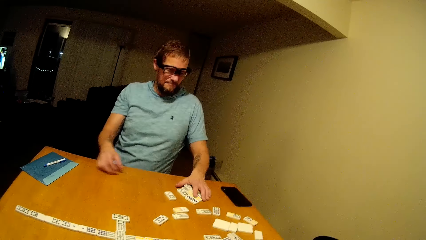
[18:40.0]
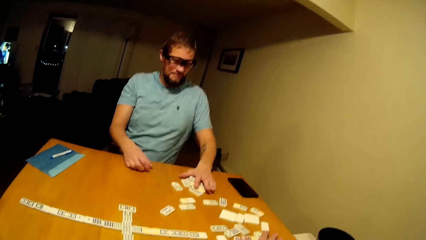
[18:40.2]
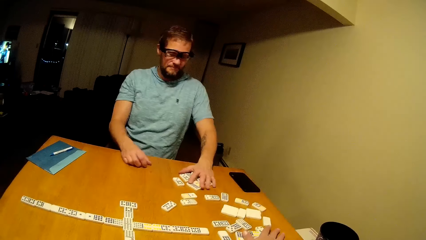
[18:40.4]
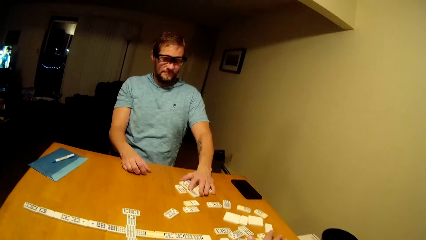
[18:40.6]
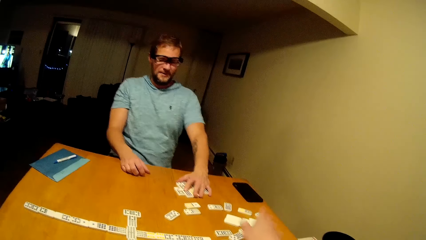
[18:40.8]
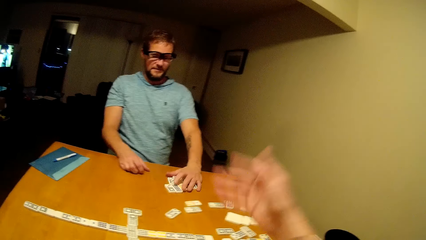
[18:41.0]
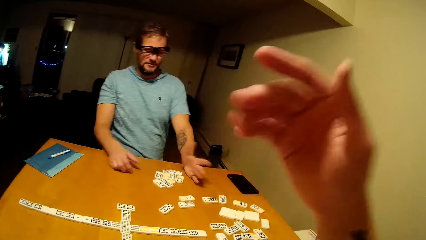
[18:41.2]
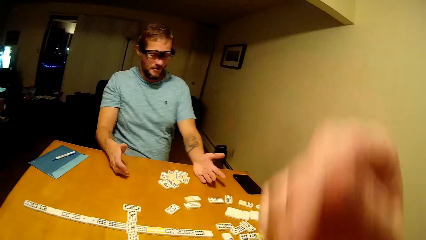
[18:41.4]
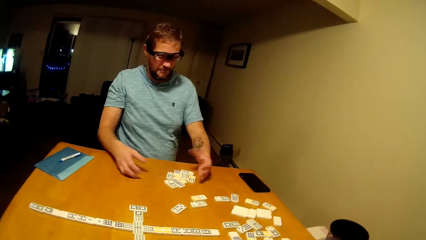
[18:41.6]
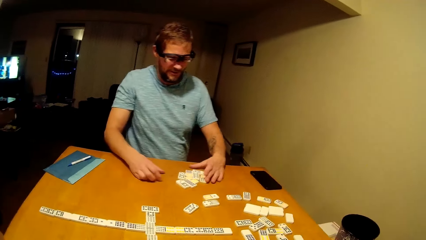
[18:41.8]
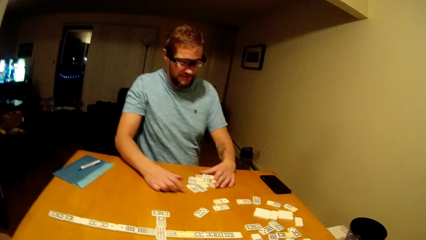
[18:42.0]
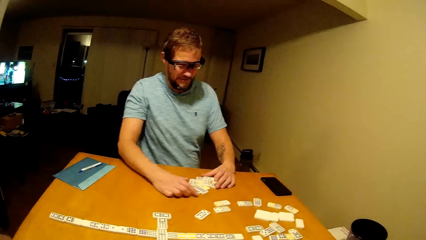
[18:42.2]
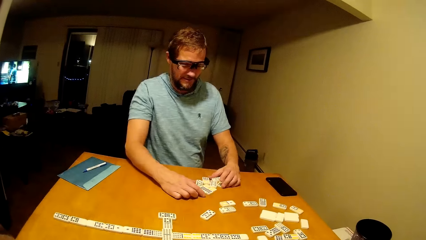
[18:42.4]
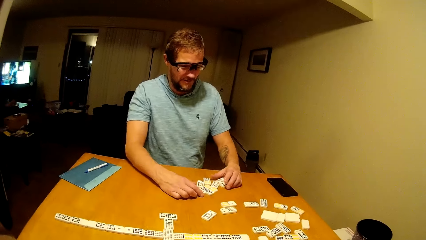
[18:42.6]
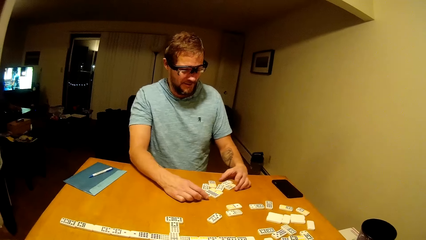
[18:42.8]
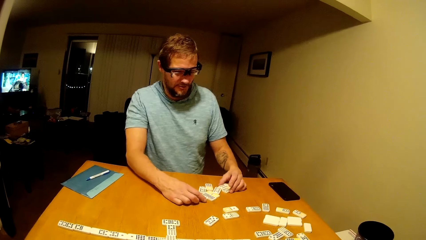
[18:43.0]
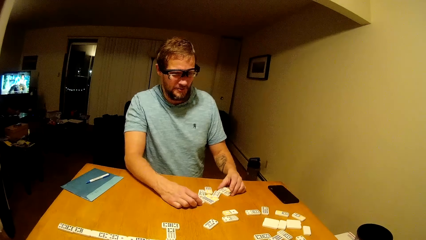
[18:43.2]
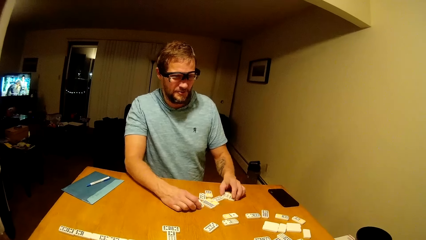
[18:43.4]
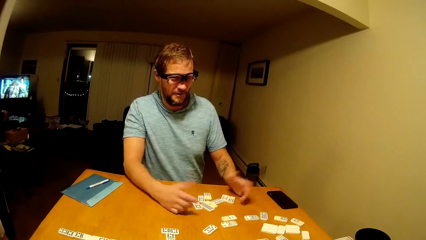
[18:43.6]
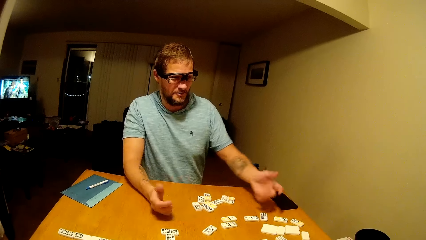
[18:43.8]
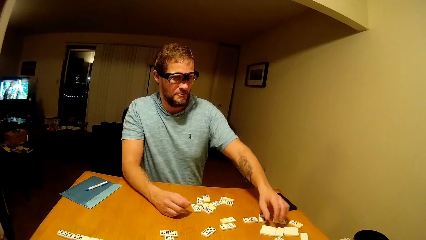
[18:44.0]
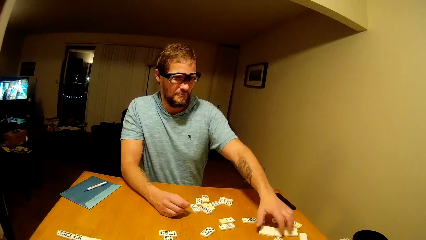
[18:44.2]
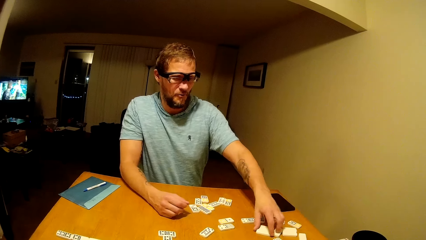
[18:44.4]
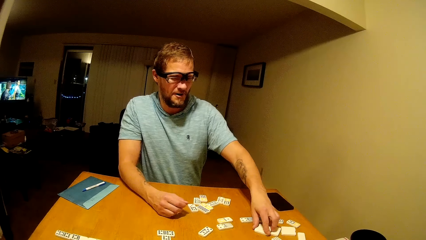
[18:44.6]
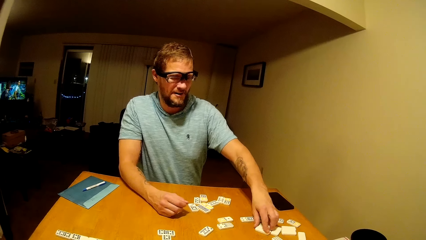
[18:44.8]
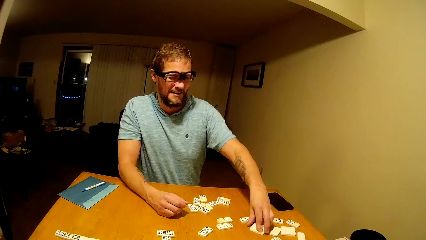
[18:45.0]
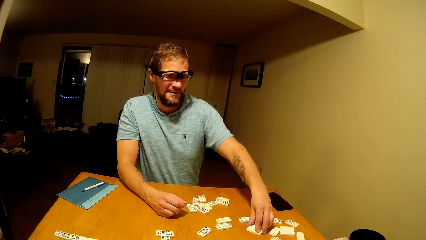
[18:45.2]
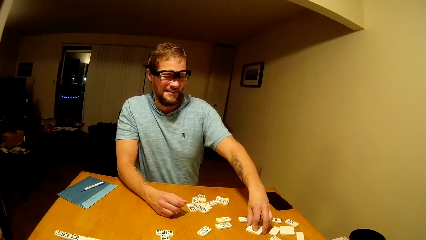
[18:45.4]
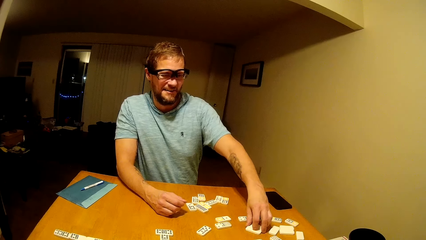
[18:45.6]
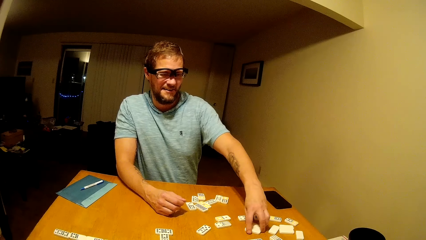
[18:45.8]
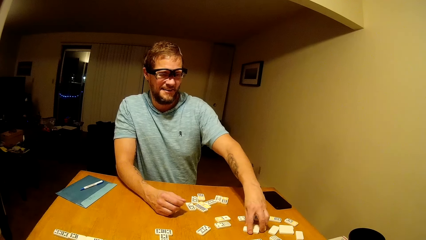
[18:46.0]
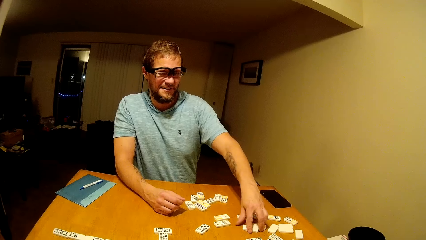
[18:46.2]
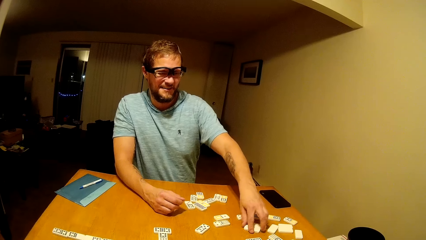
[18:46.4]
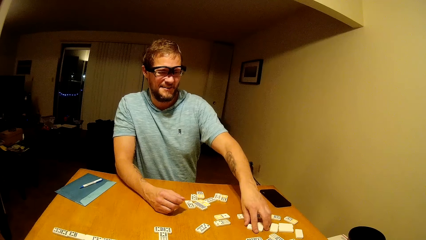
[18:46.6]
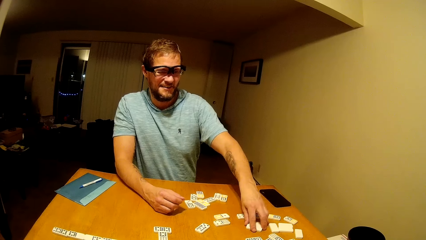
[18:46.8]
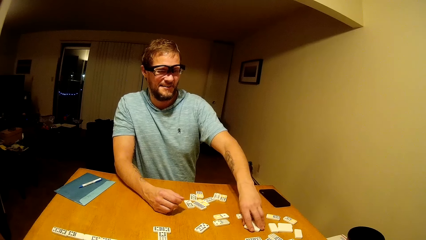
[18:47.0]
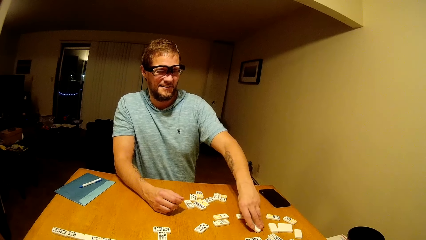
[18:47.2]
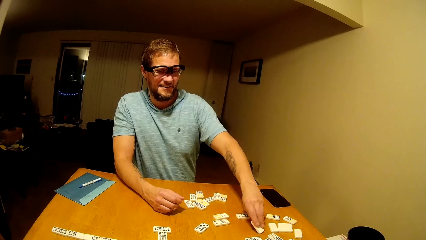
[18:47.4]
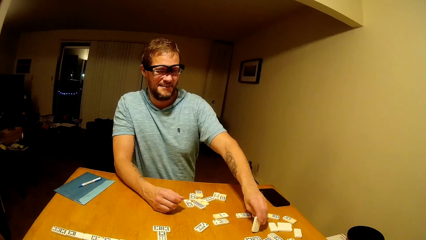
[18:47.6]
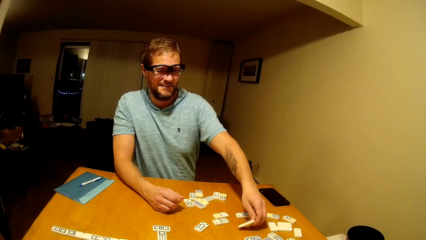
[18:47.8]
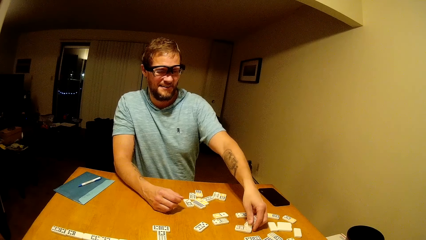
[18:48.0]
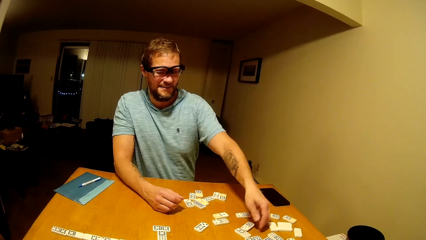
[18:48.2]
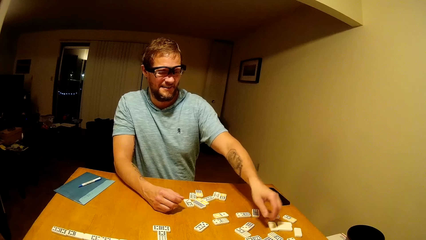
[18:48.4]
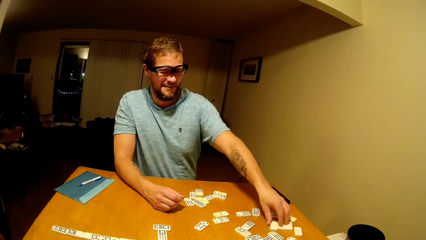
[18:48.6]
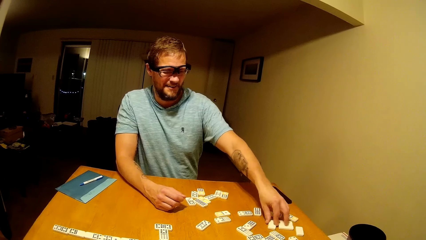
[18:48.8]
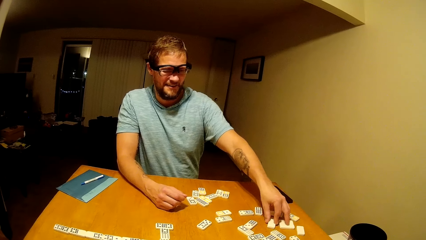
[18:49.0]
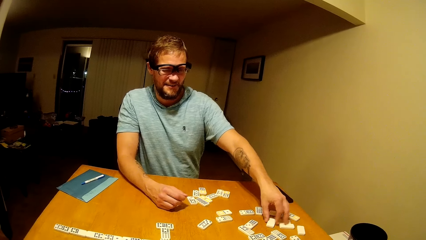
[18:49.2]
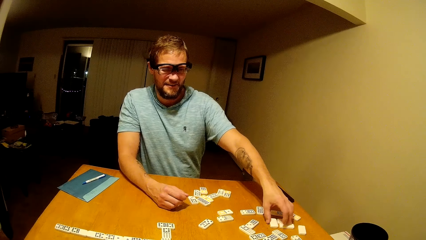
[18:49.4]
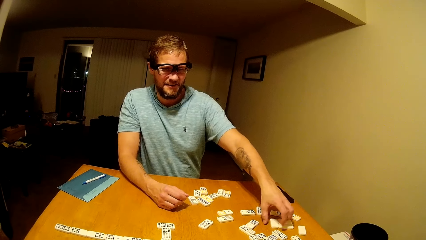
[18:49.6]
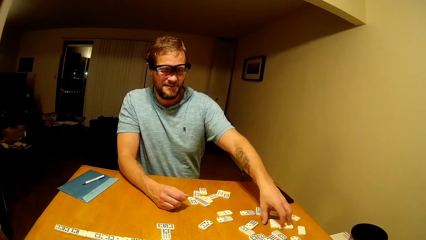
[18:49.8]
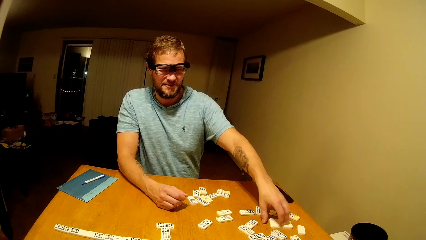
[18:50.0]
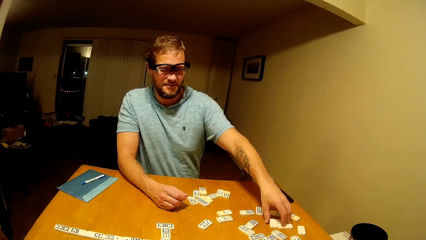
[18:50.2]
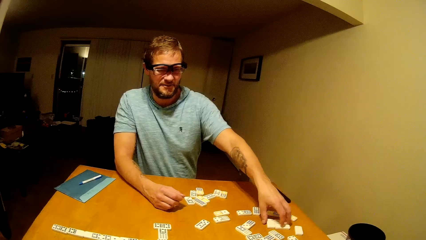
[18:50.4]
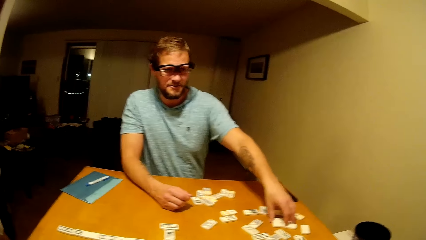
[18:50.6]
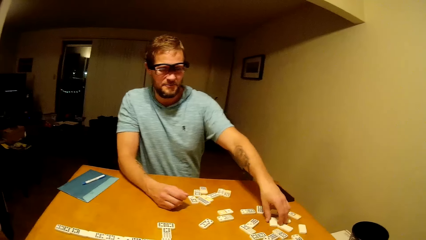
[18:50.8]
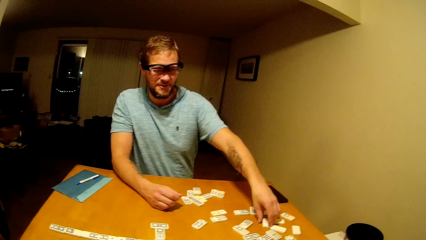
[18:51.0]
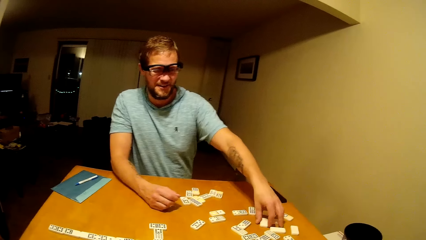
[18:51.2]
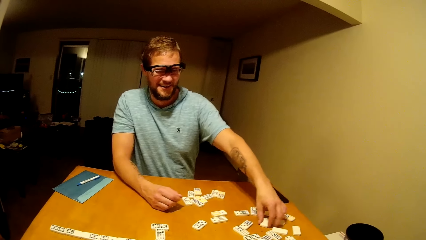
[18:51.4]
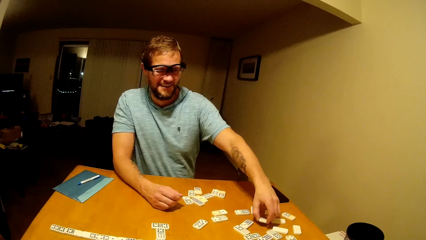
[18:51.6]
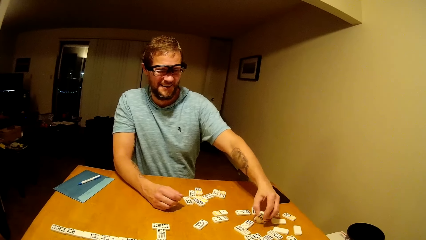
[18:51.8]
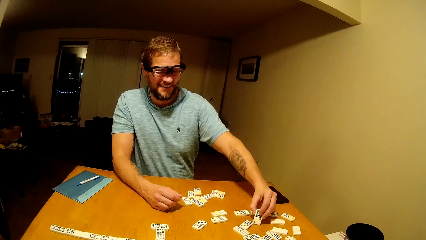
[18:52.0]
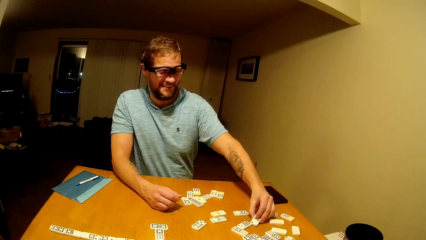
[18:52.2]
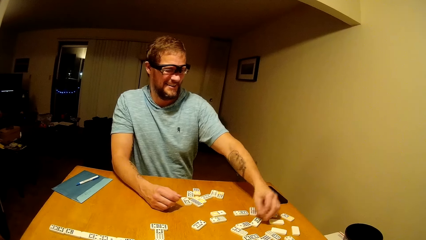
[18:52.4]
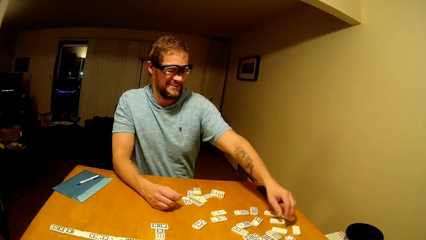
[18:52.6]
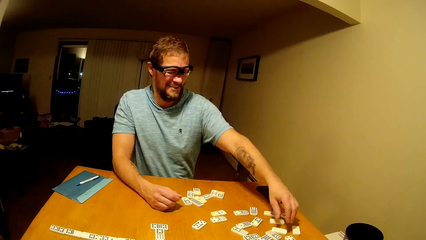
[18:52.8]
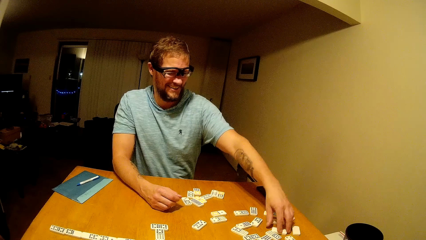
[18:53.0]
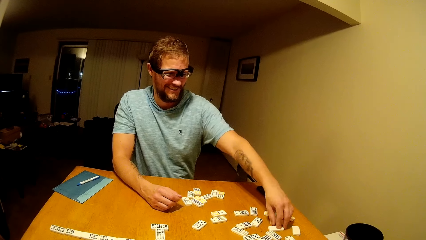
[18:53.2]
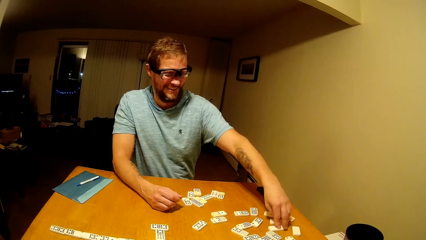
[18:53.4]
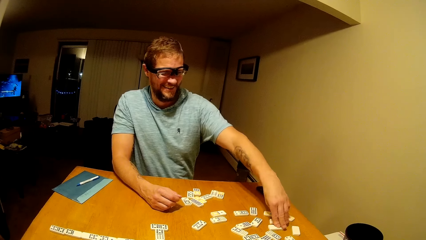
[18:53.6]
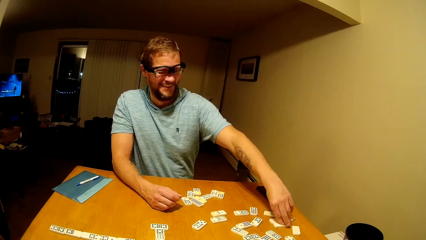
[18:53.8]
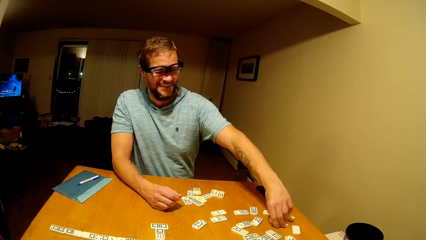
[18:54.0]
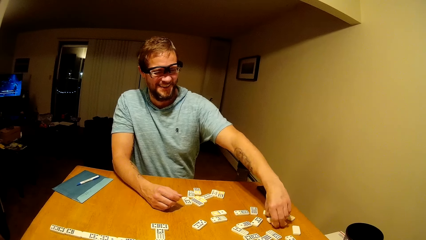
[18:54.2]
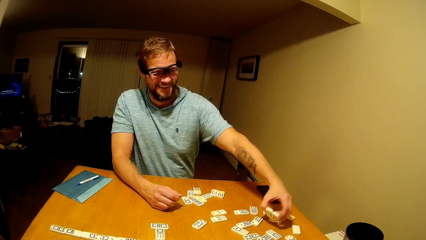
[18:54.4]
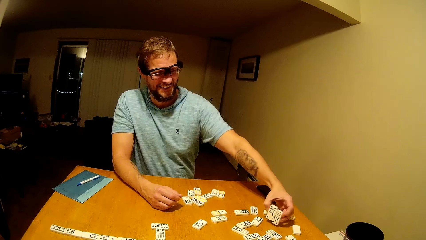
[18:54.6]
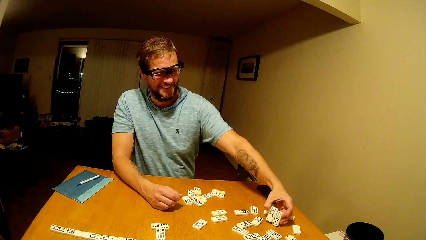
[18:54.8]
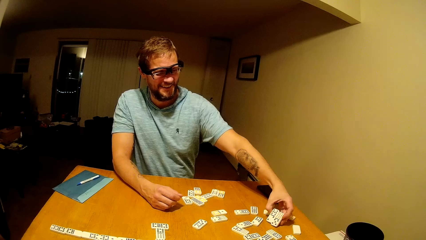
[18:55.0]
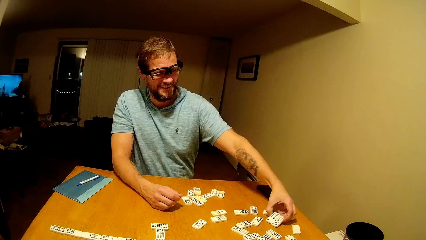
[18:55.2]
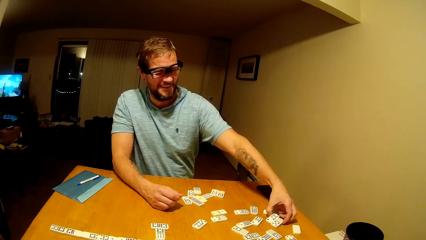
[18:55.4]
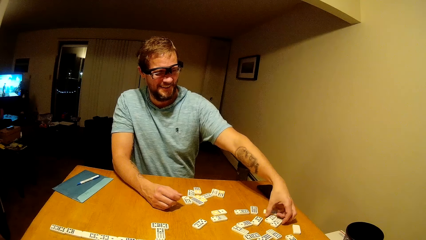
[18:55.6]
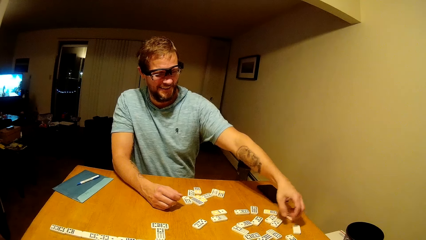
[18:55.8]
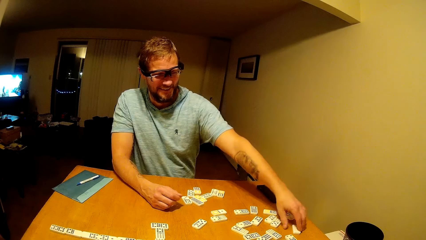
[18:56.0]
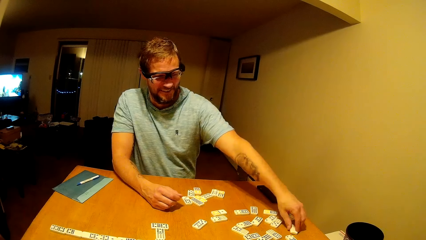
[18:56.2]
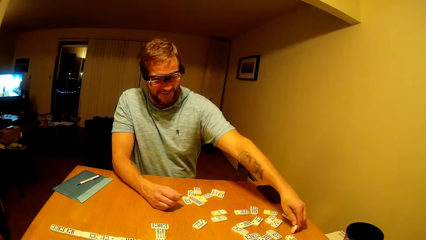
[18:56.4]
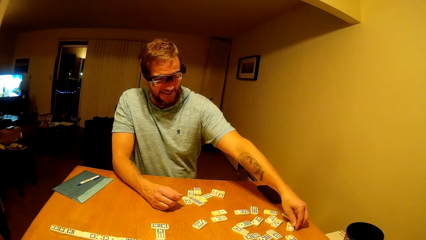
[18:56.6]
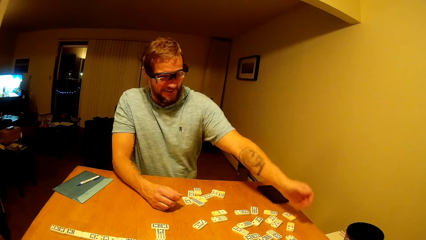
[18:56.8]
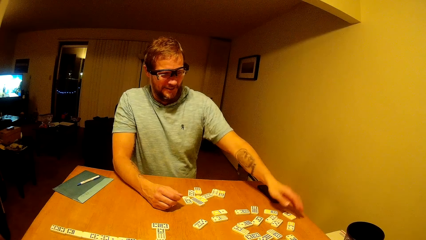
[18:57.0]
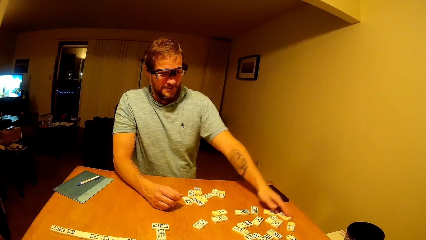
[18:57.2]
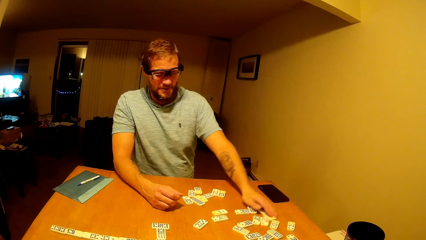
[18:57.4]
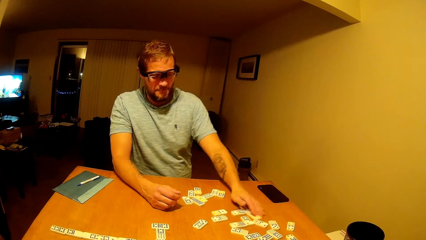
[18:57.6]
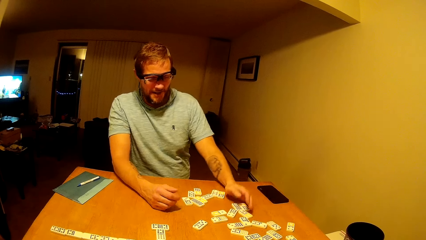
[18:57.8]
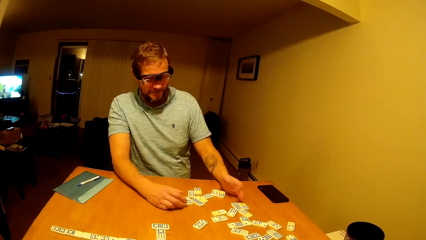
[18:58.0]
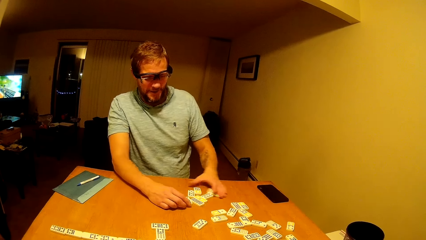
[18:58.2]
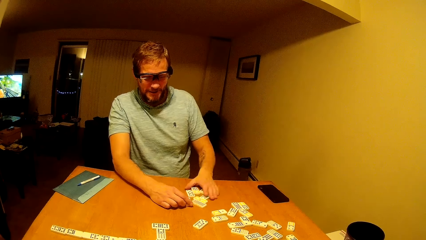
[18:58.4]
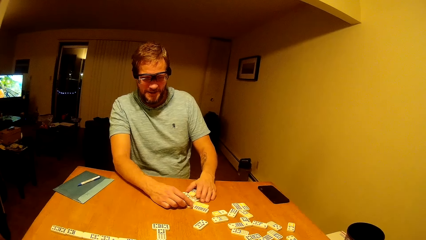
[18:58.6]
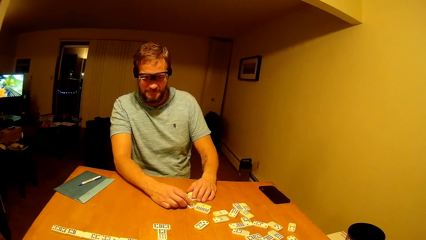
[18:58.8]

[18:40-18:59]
A man plays mahjong.
